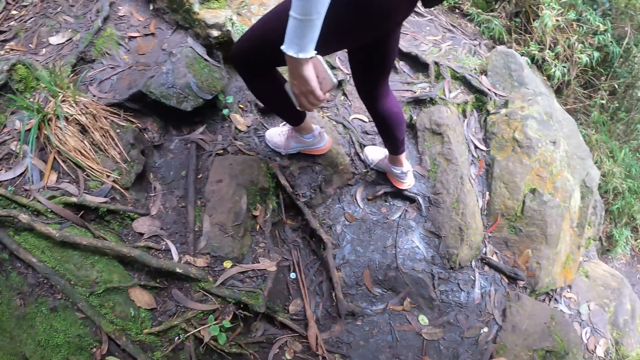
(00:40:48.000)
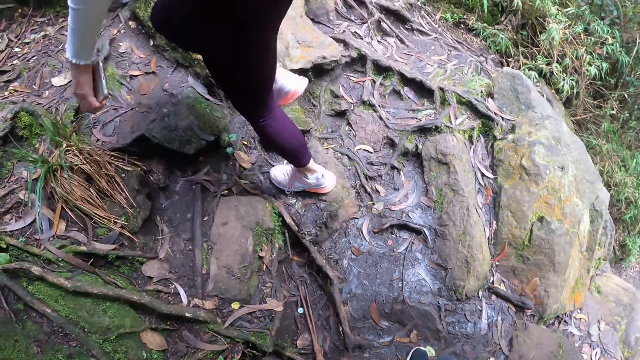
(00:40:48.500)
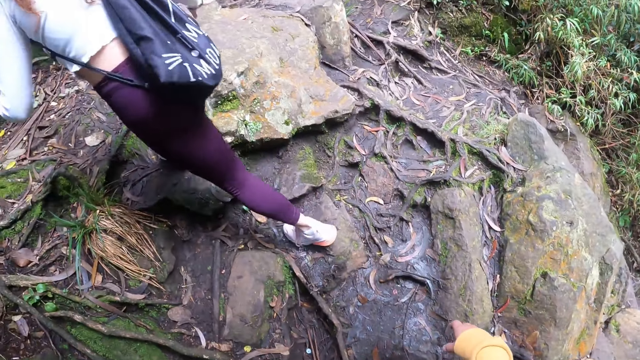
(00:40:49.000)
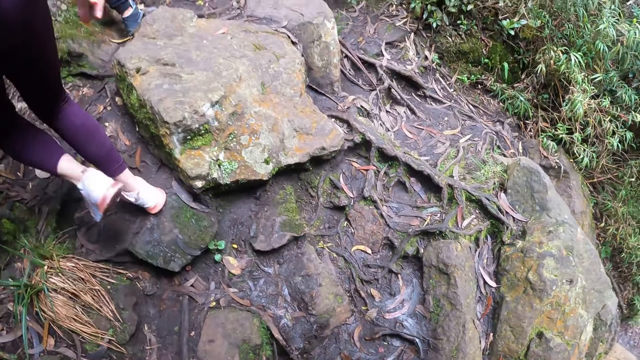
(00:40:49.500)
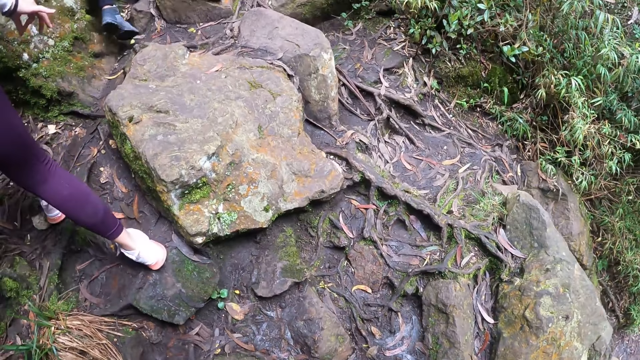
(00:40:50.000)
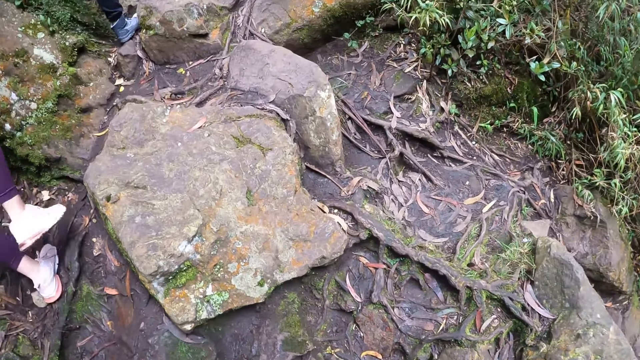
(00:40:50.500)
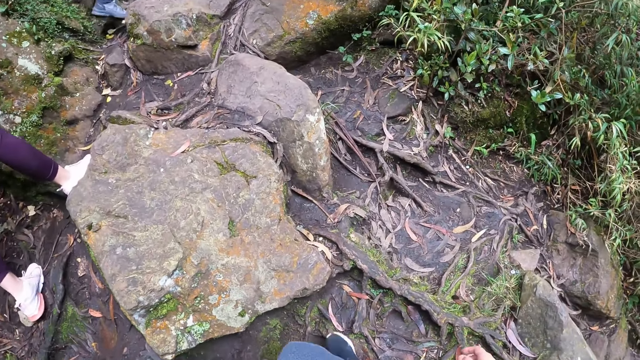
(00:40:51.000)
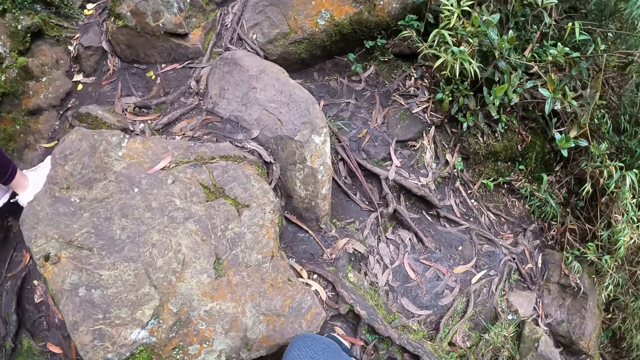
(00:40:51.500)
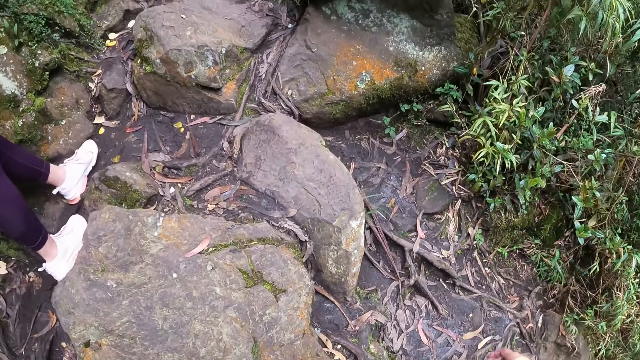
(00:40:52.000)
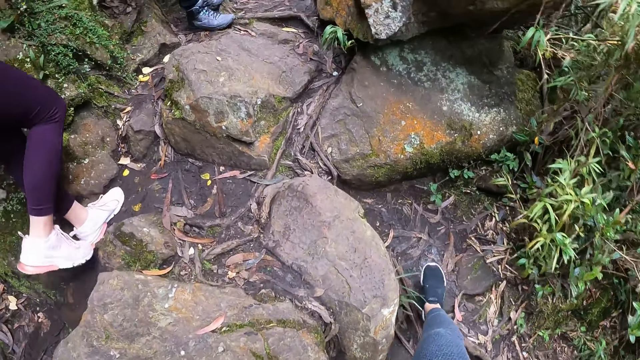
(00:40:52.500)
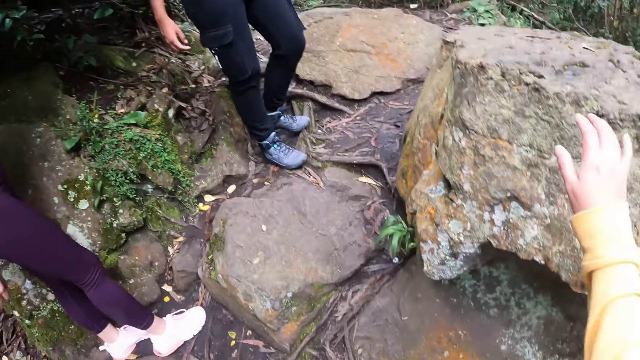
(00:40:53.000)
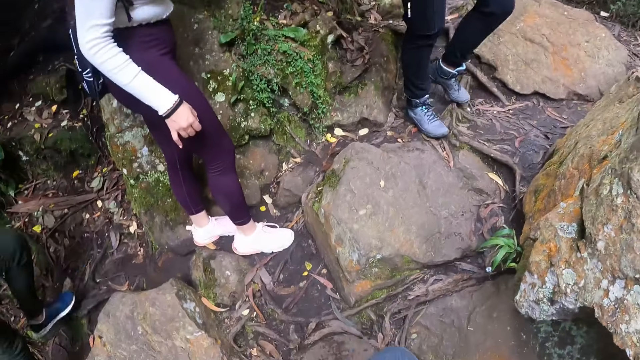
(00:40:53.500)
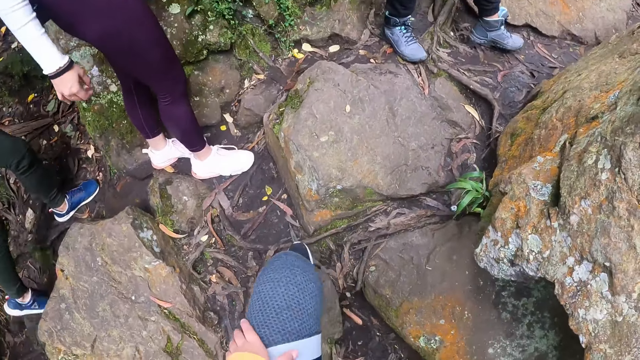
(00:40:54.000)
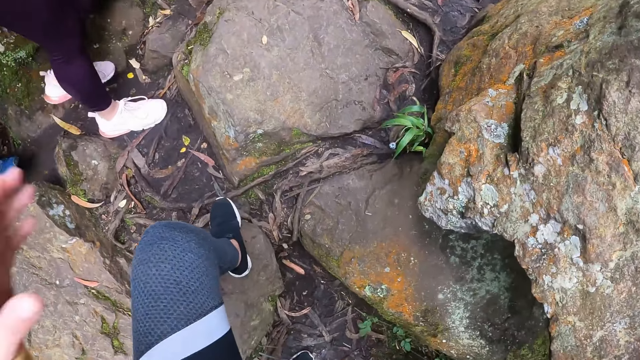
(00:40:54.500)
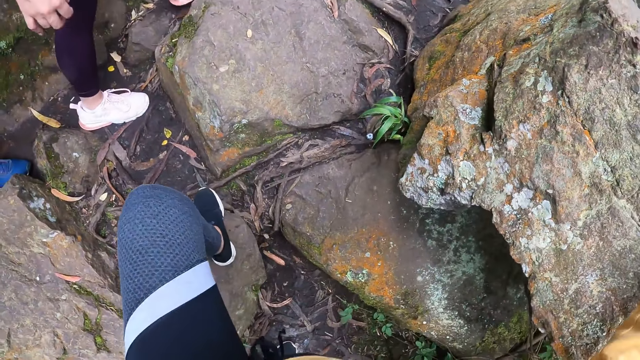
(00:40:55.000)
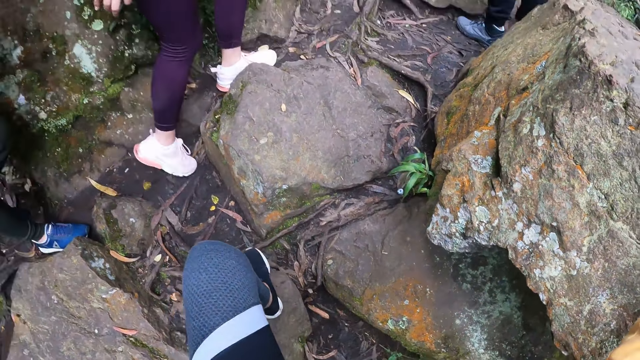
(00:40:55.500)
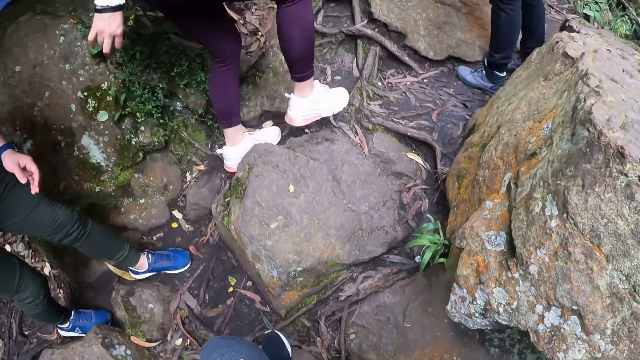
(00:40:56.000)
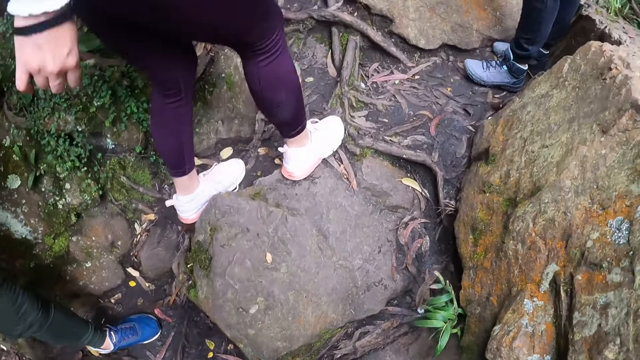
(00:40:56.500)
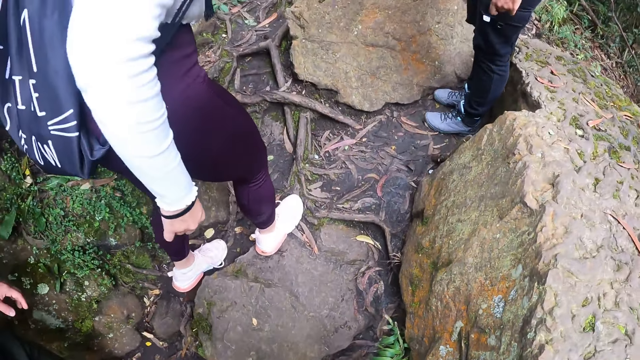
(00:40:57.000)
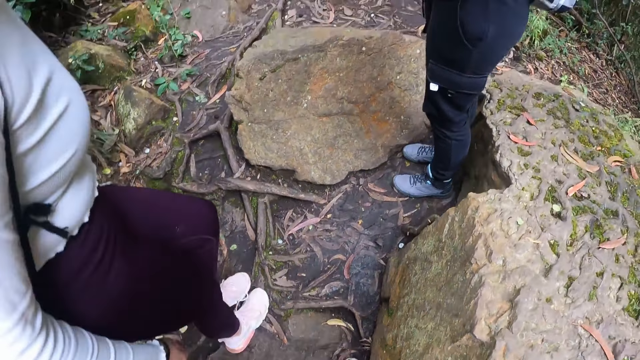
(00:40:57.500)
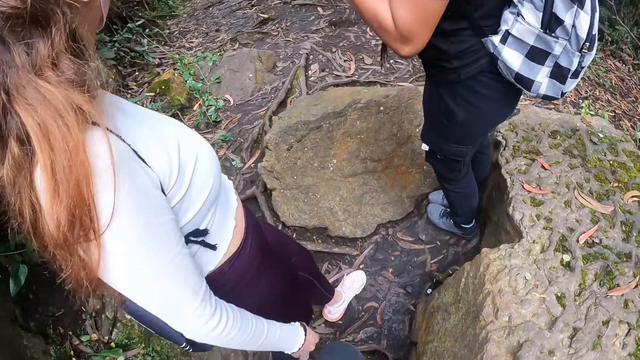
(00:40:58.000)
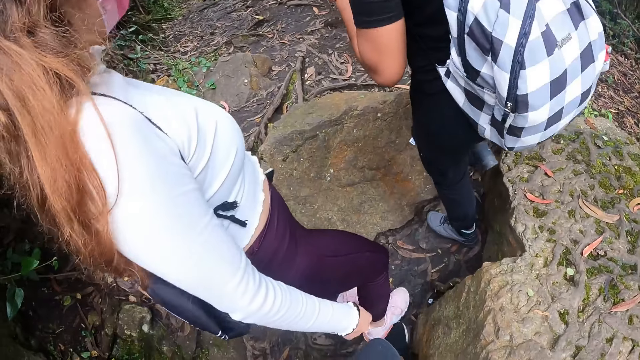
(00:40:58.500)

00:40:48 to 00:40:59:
The camera wearer places a hand on a rock. They stand. A man walks on the mountain. The camera wearer moves the left hand. They look around.

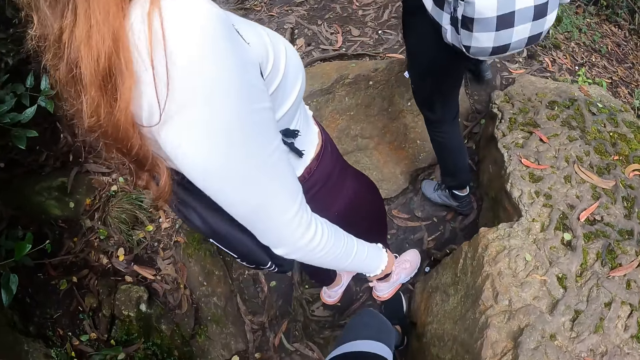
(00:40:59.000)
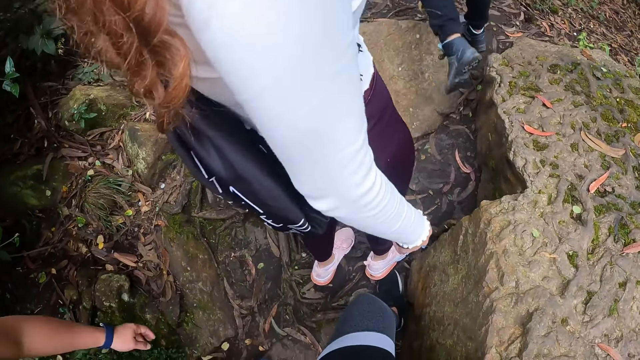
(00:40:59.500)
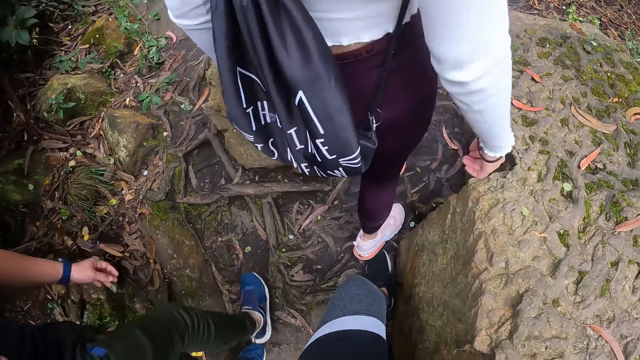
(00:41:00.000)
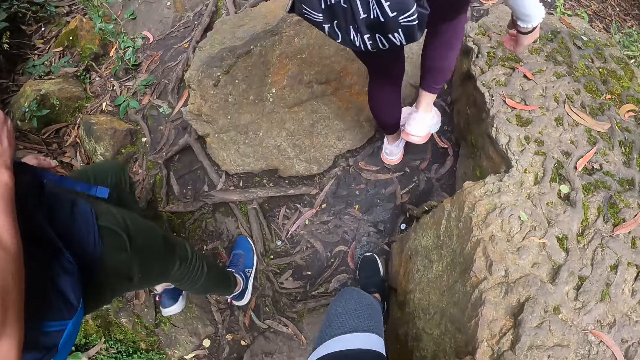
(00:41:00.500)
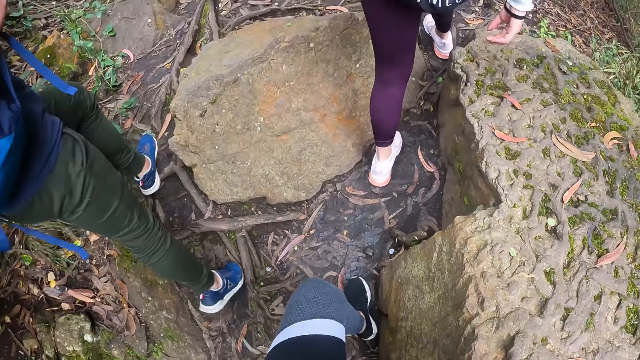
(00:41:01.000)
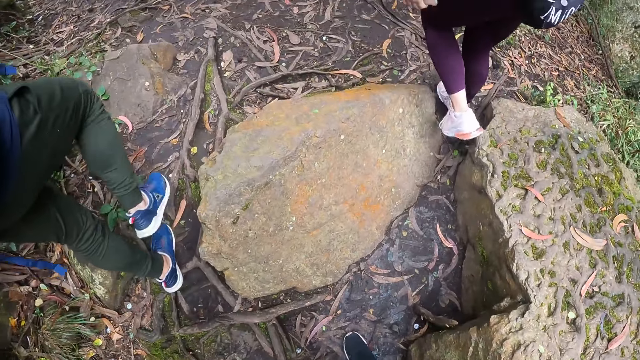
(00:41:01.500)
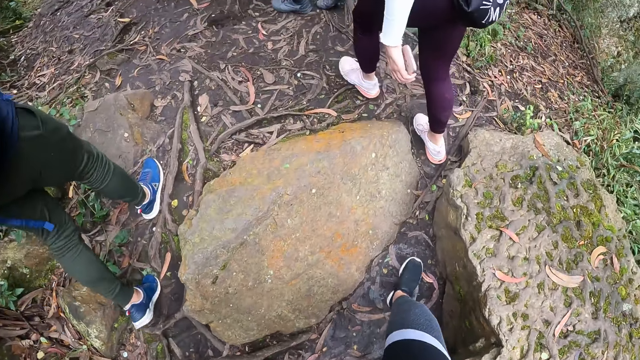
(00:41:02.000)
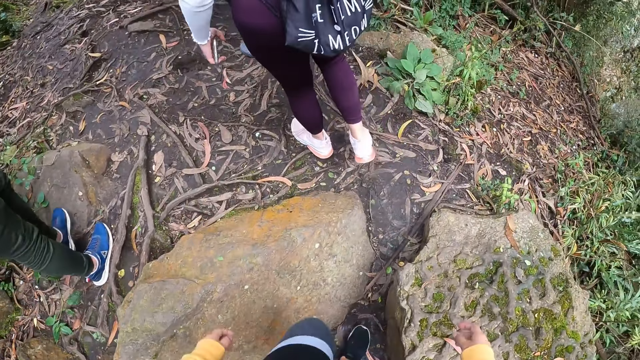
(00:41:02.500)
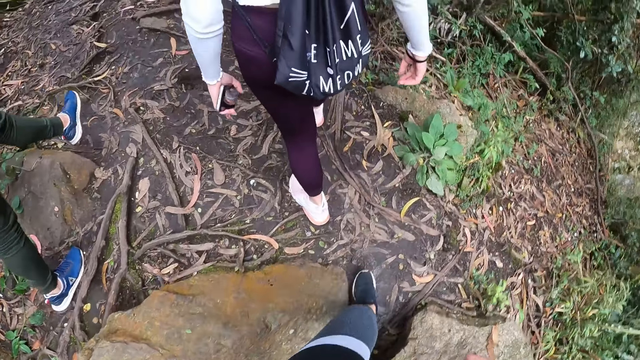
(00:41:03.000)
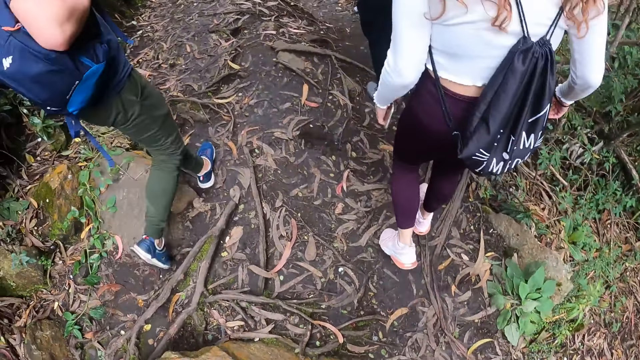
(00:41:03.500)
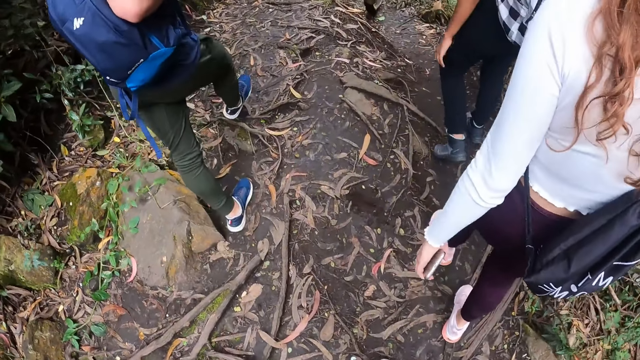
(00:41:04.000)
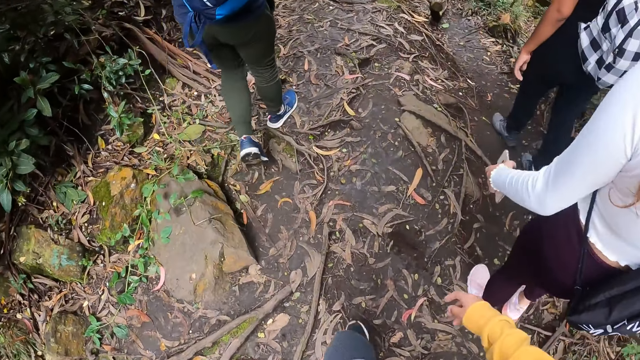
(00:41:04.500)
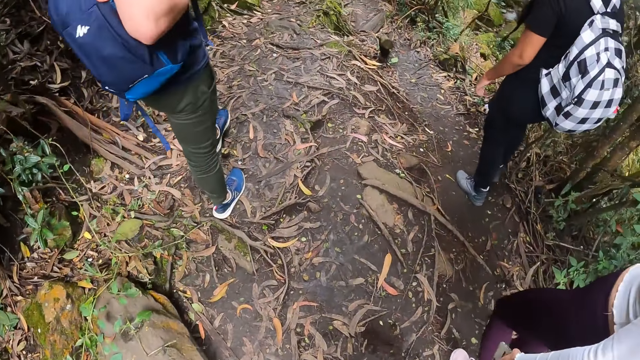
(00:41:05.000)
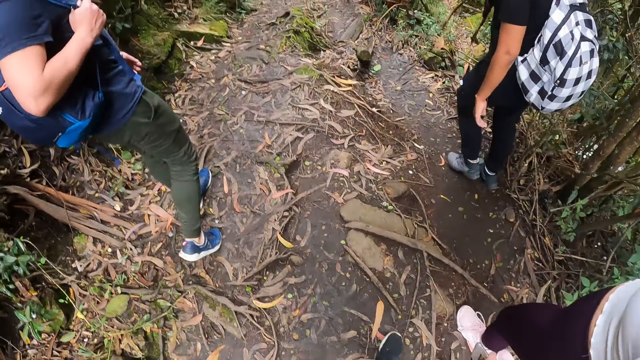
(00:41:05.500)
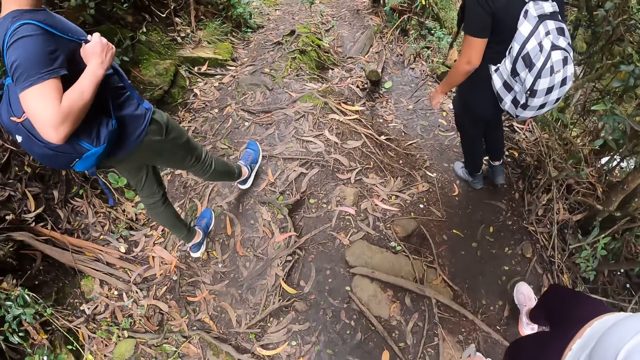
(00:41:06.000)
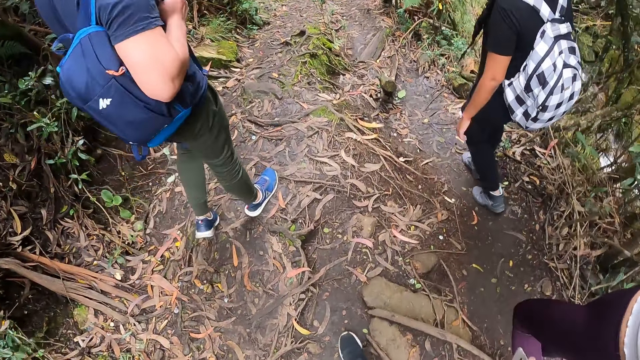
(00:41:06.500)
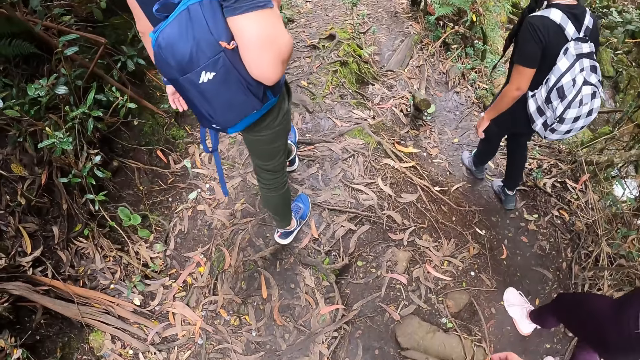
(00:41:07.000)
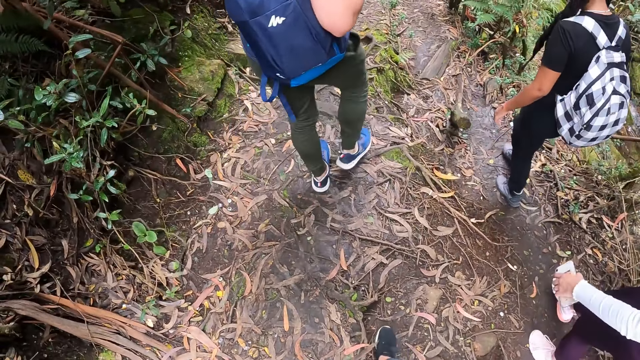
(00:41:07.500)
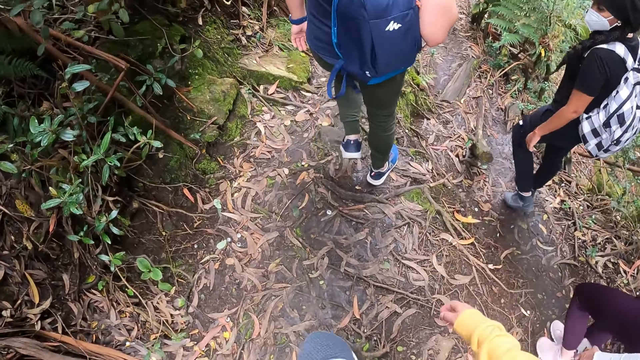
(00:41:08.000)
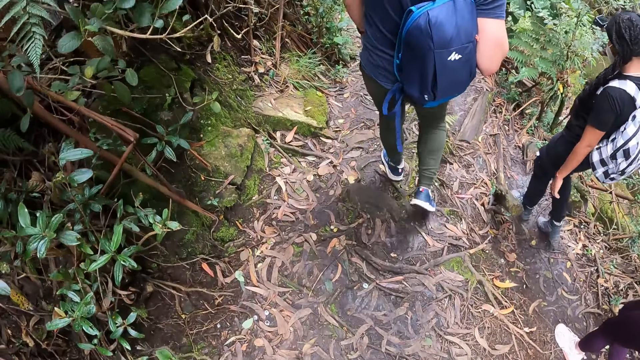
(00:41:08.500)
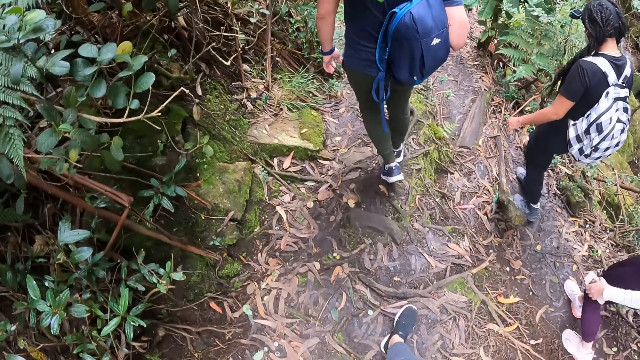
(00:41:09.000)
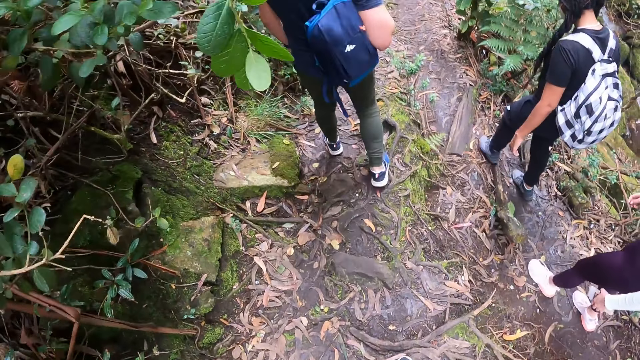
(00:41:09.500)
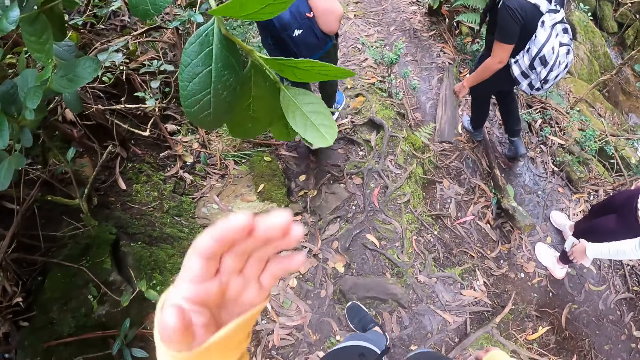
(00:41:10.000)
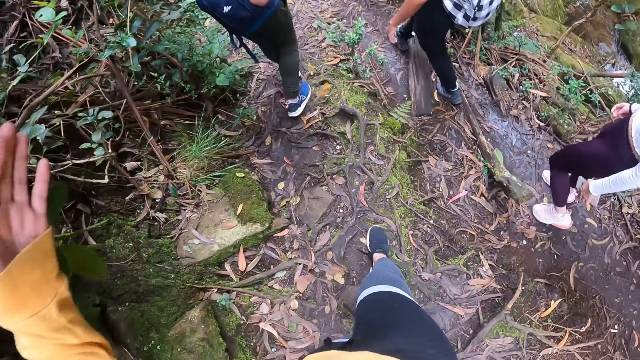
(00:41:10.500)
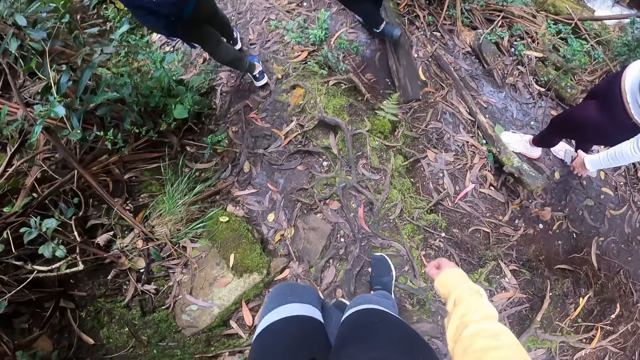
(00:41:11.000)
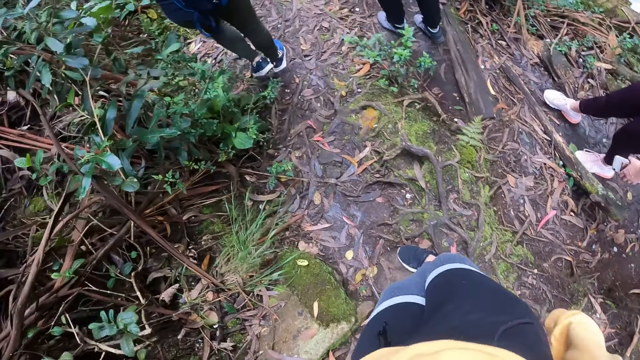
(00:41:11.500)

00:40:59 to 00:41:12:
A man walks past the camera wearer on the mountain. The camera wearer walks on the mountain. They push a tree branch with the hand.
